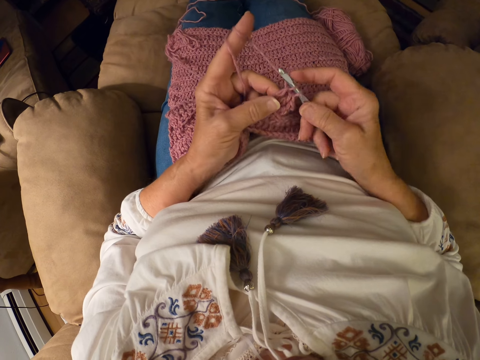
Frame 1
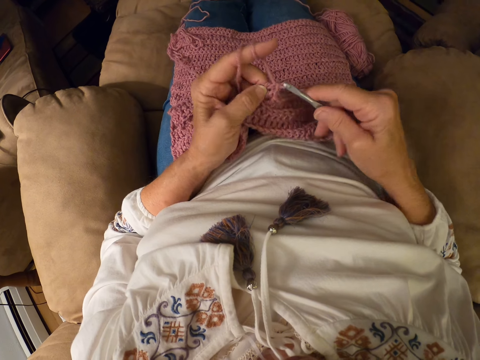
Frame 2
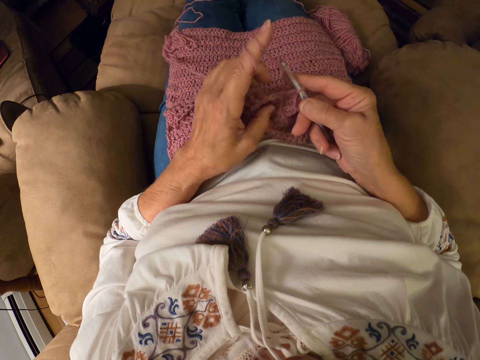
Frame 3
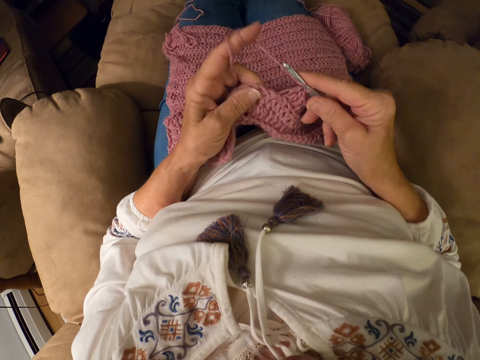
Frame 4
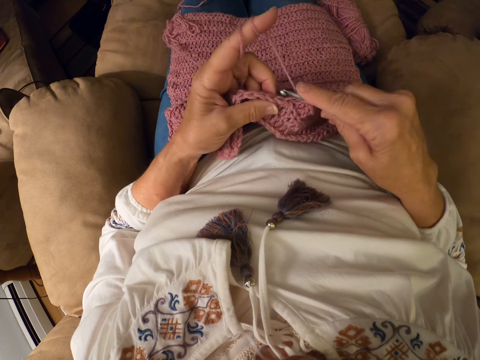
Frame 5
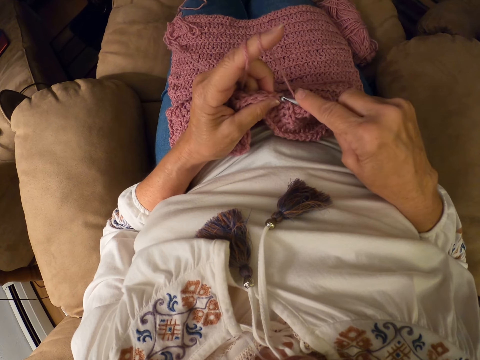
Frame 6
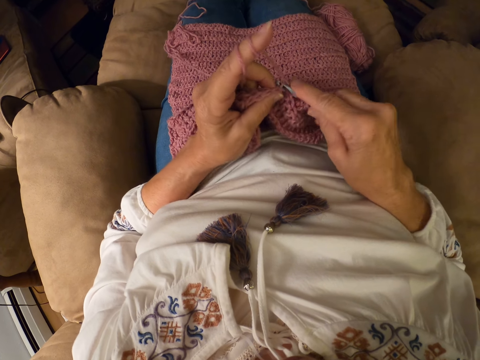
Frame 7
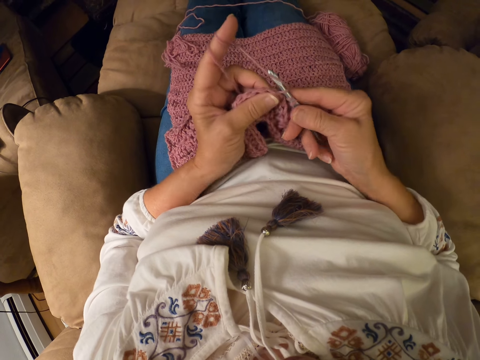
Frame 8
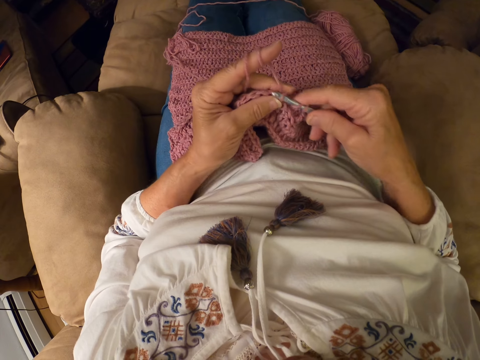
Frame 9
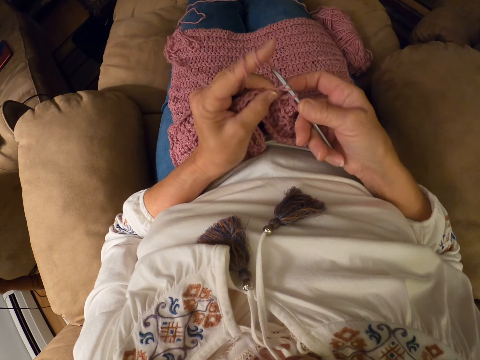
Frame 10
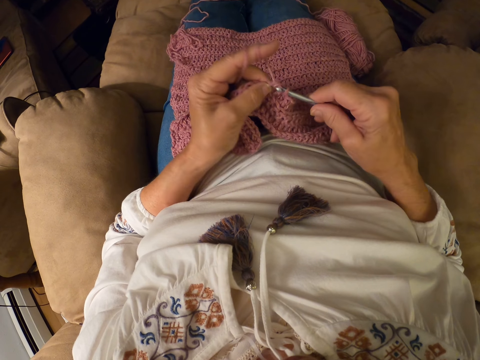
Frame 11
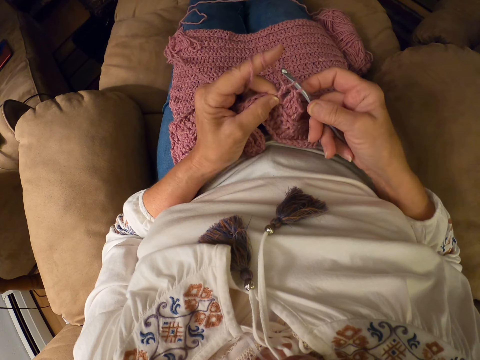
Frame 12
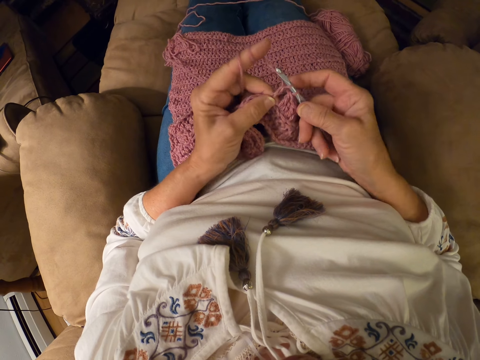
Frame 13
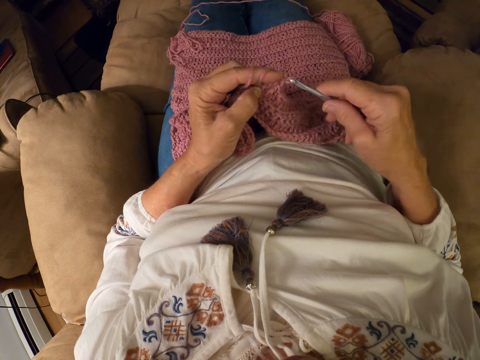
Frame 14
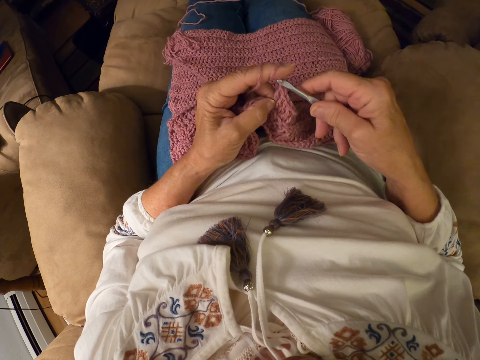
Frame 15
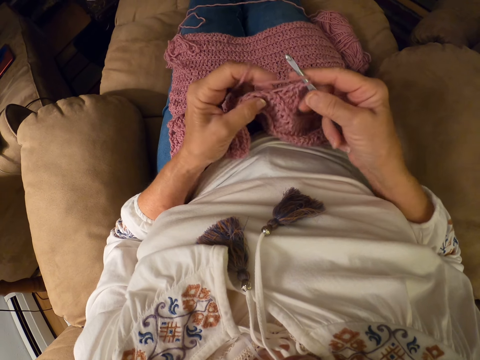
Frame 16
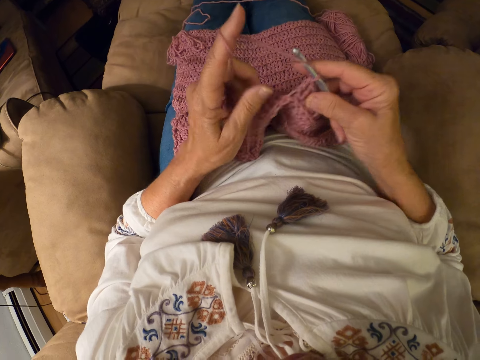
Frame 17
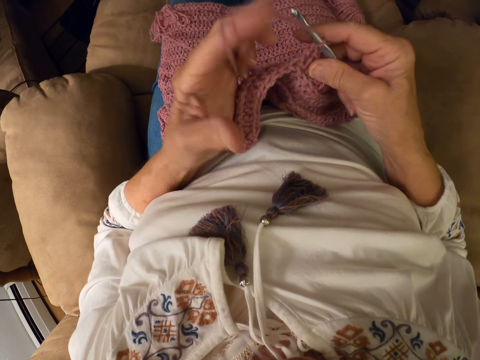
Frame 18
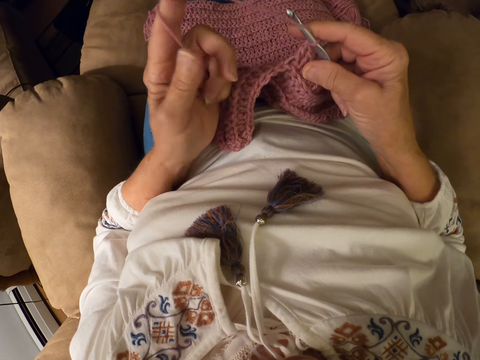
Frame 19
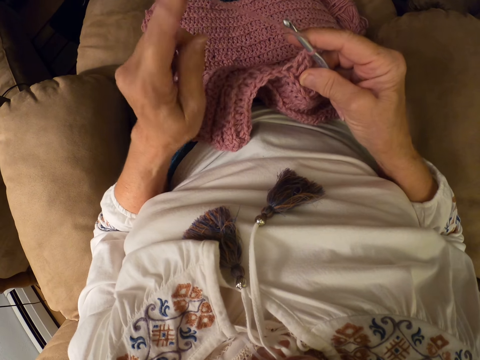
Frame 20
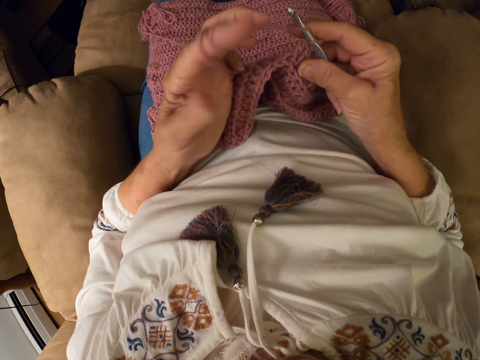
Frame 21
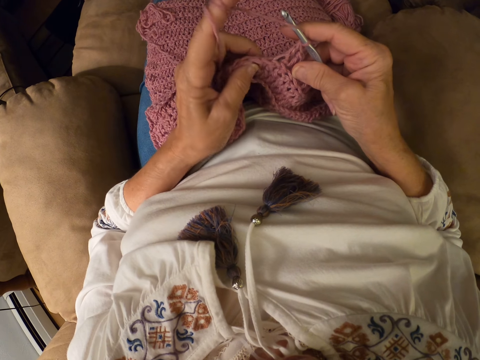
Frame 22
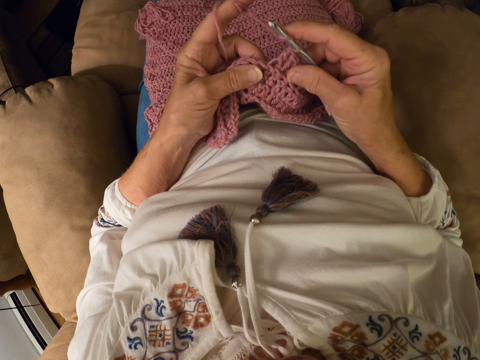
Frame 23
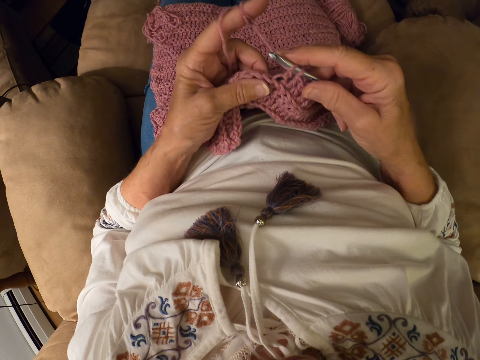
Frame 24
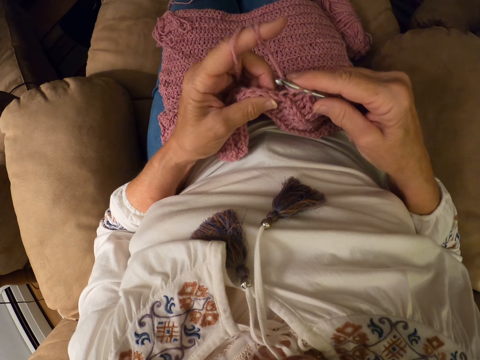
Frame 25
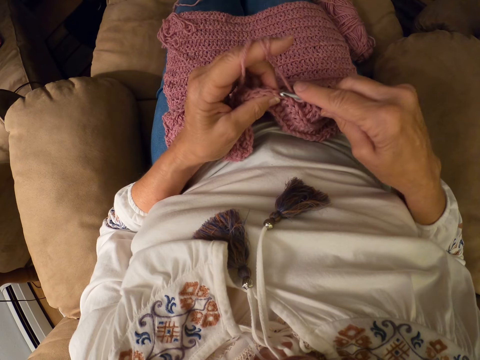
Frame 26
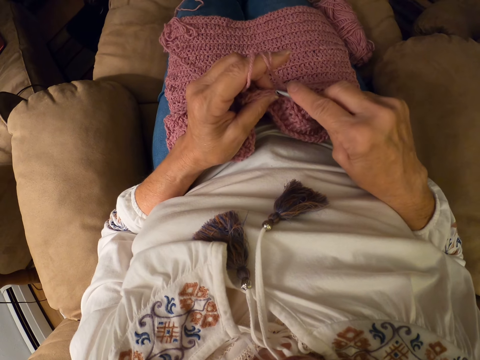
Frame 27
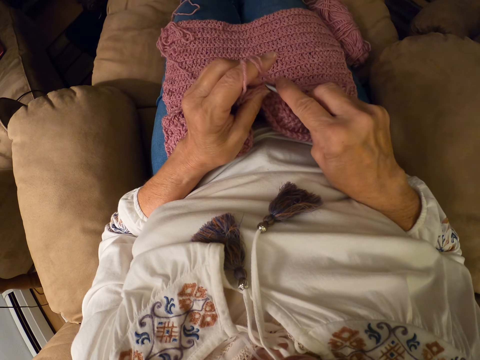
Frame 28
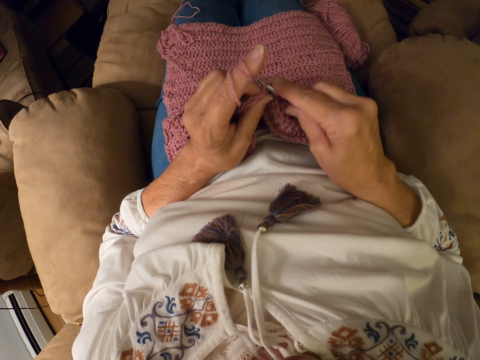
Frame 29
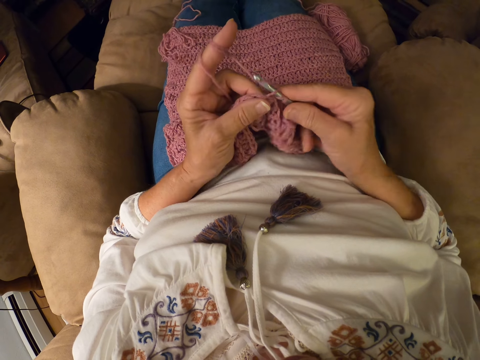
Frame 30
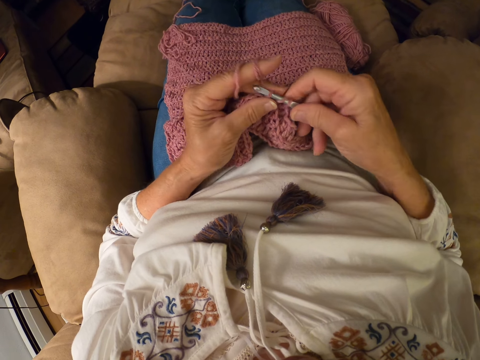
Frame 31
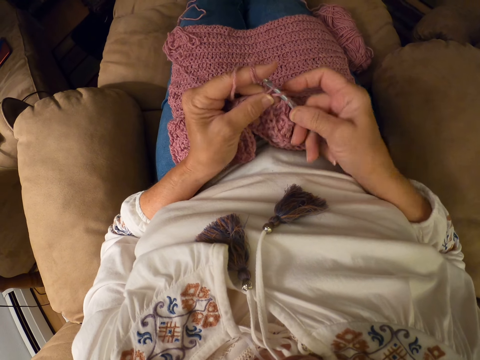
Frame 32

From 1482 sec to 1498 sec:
The camera wearer moves her hand backwards. She knits the yarn with a knitting needle. She lets go of the knitted yarn. She rolls the yarn on her finger. She holds the knitted yarn with her fingers. She knits the yarn with the knitting needle.

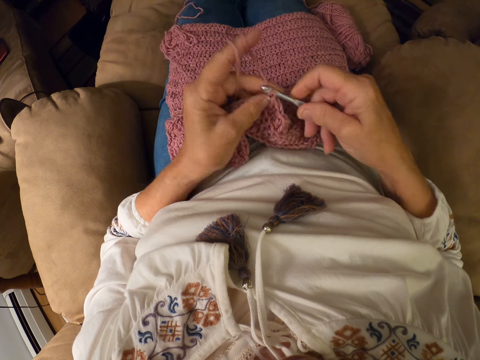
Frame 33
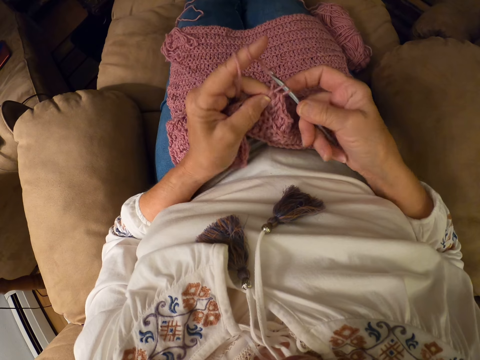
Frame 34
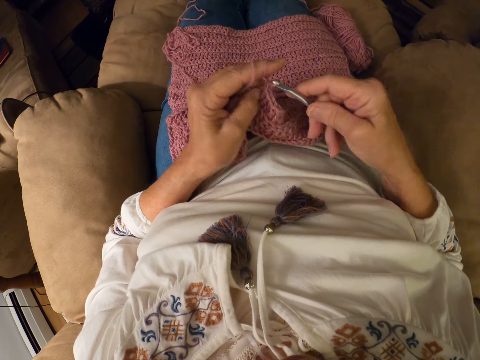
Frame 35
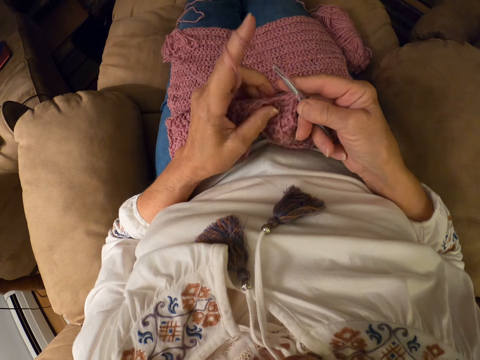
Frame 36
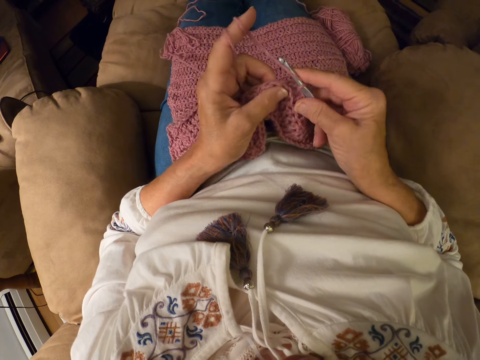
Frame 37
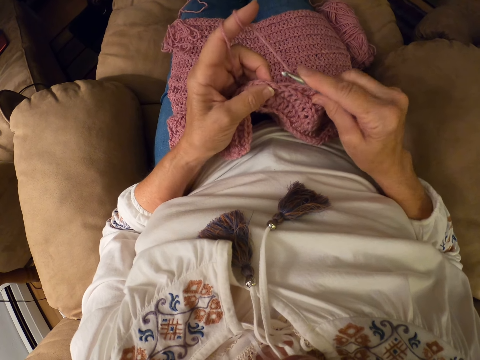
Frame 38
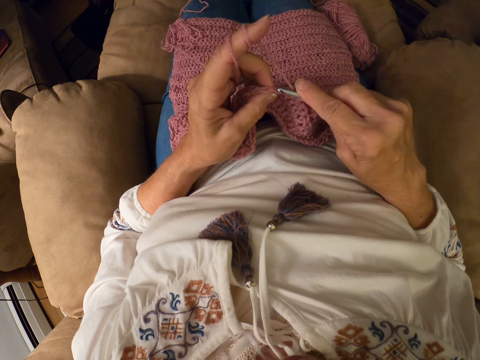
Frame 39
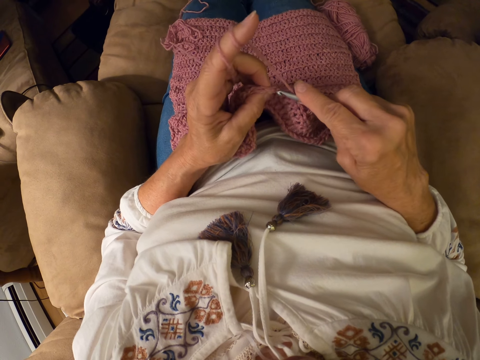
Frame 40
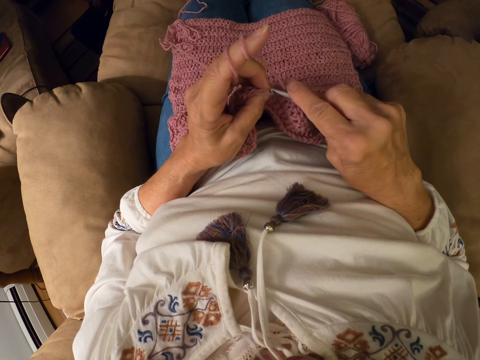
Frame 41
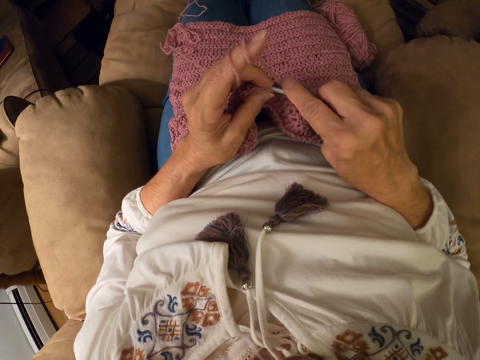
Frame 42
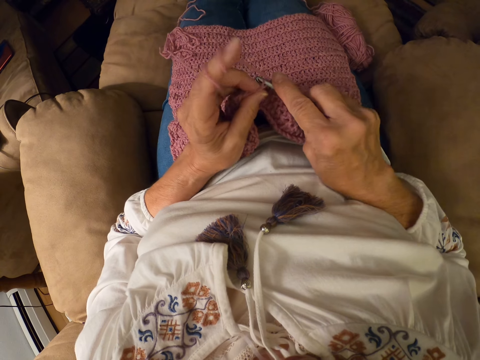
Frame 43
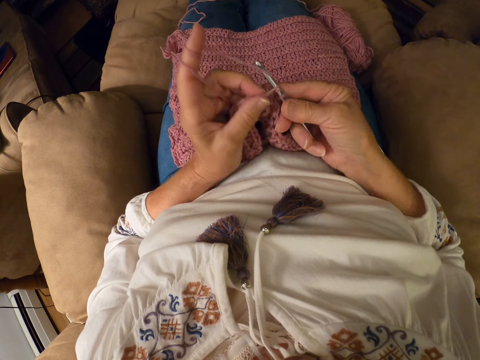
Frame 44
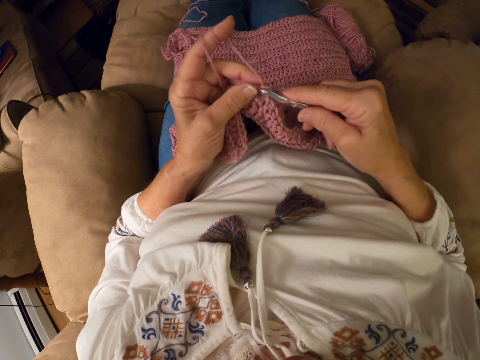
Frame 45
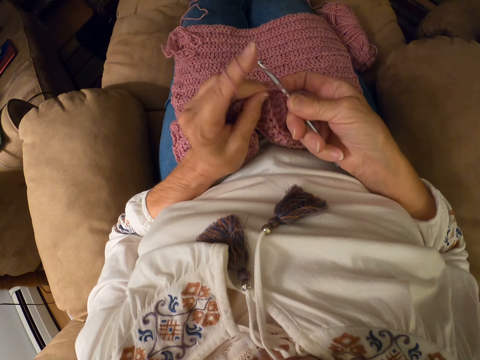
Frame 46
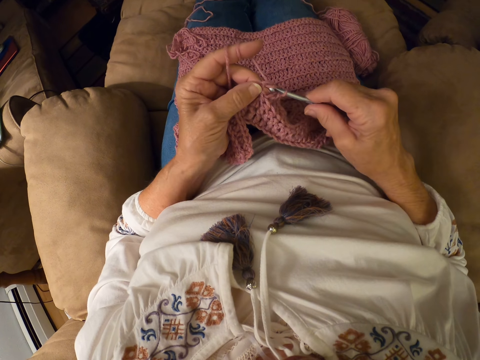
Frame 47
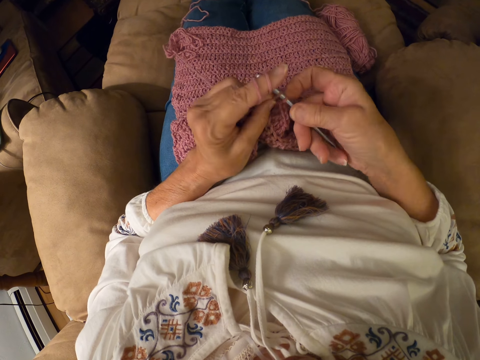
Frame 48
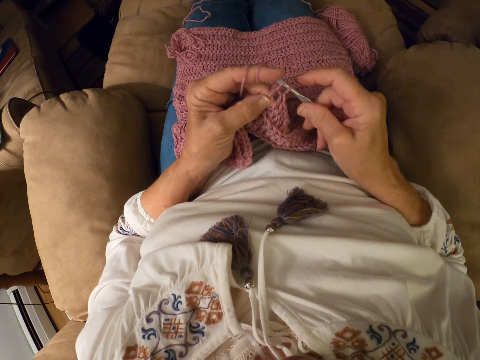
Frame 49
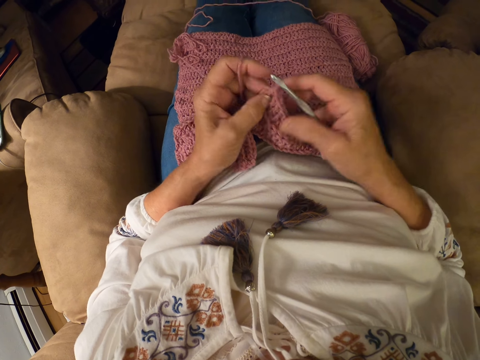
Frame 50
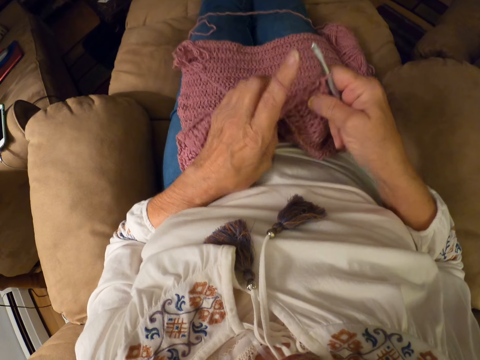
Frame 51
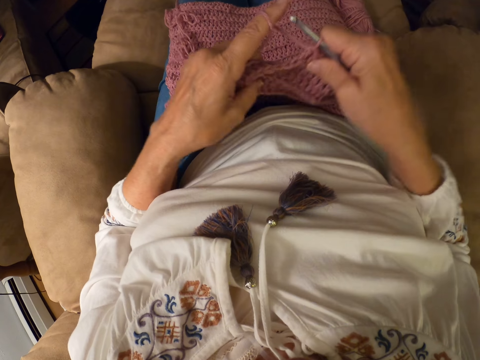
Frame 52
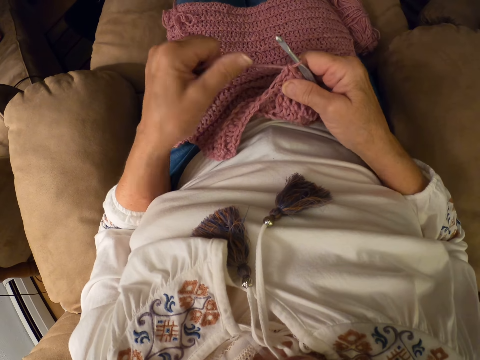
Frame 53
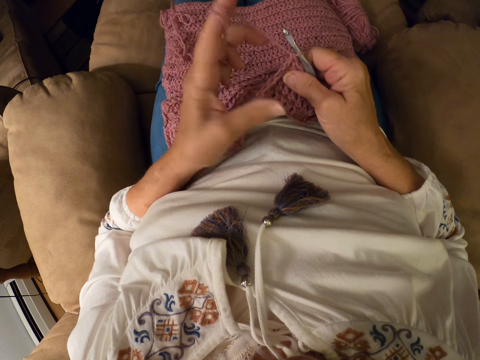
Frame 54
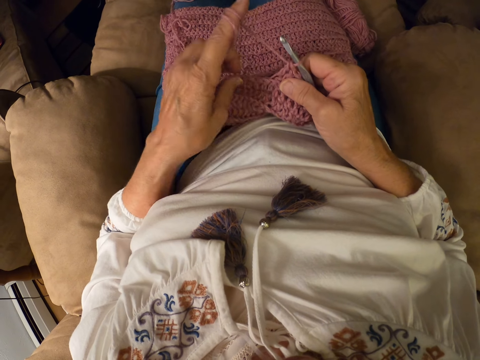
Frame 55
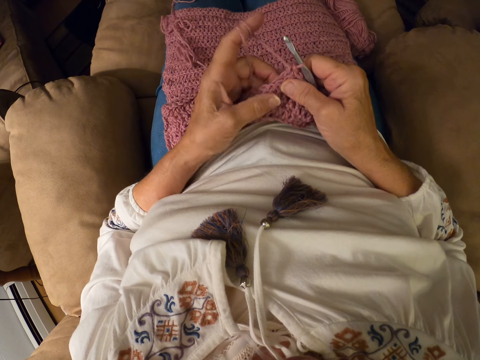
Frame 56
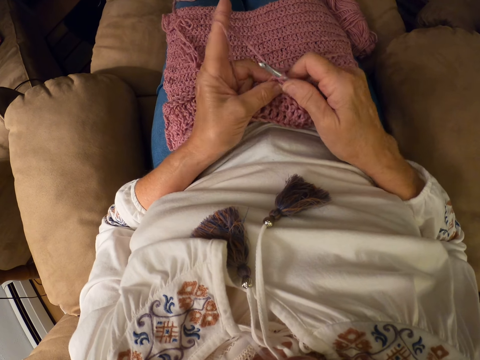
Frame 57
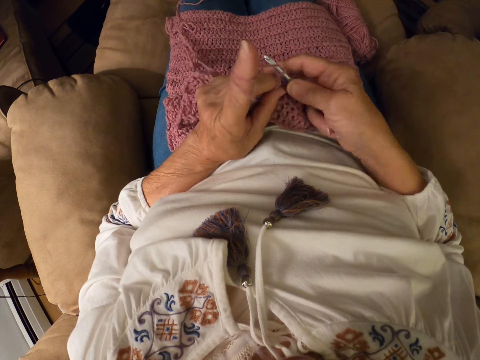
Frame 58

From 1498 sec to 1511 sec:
The camera wearer moves her hand backwards. She knits the yarn with a knitting needle. She lets go of the knitted yarn. She holds the knitted yarn with her other hand, raises up the knitted yarn, and lowers the knitted yarn. She rolls the yarn on her finger. She holds the yarn with her other hand.
